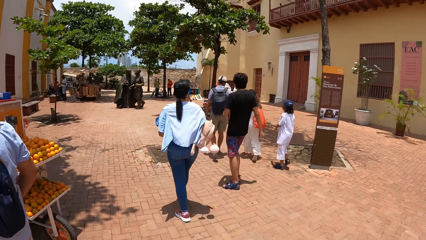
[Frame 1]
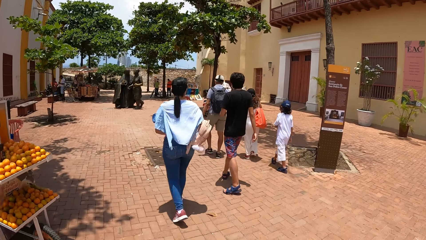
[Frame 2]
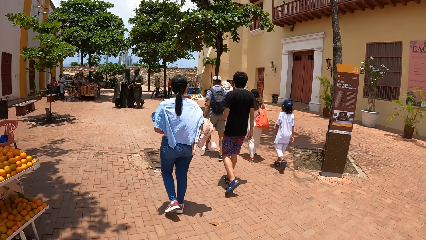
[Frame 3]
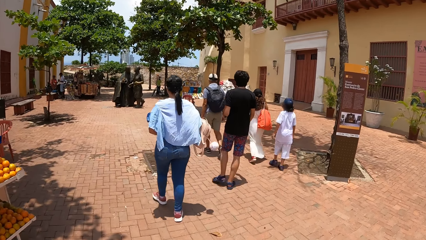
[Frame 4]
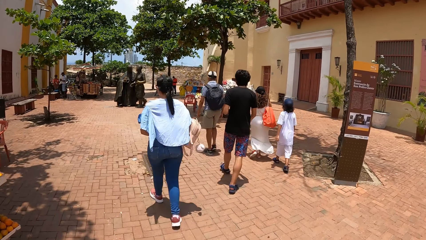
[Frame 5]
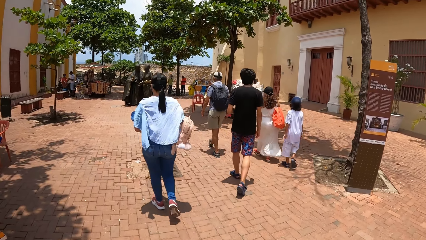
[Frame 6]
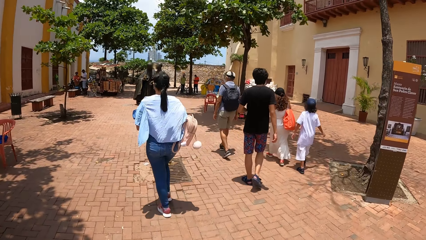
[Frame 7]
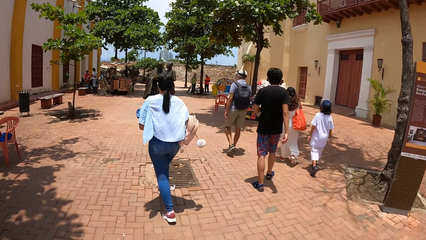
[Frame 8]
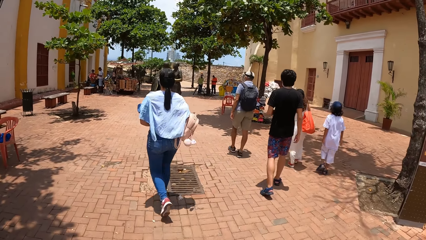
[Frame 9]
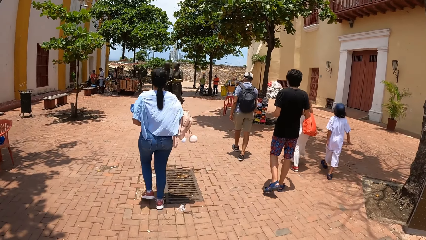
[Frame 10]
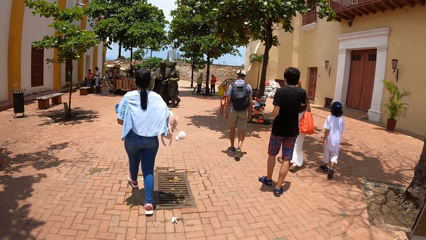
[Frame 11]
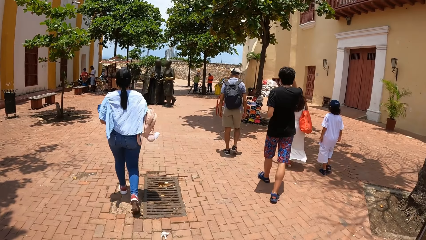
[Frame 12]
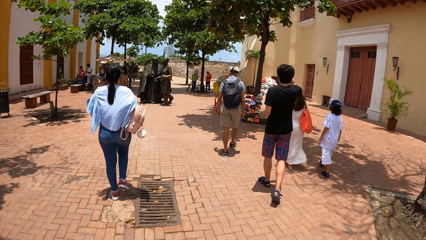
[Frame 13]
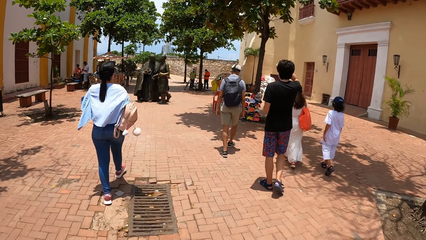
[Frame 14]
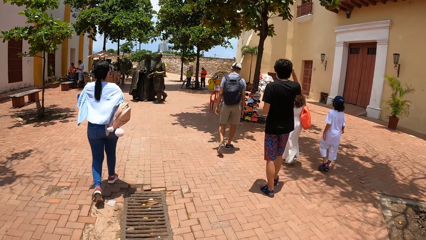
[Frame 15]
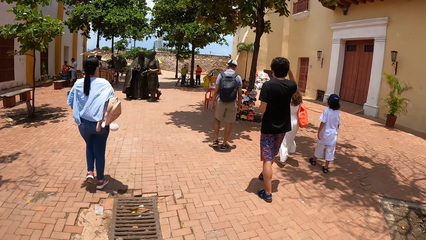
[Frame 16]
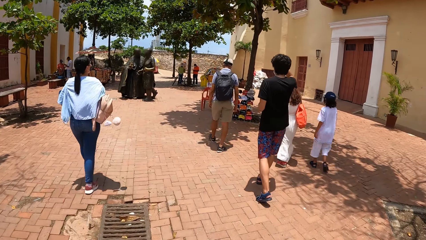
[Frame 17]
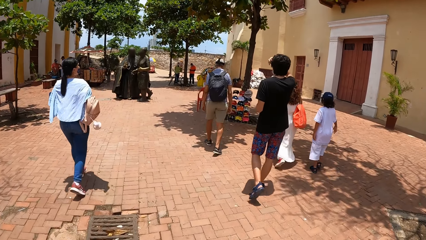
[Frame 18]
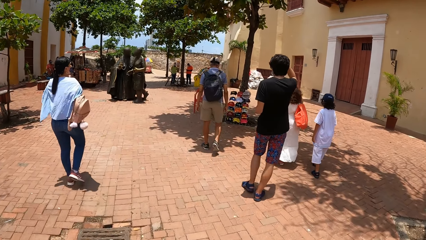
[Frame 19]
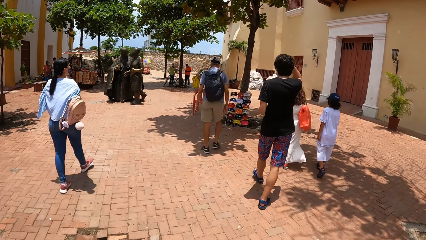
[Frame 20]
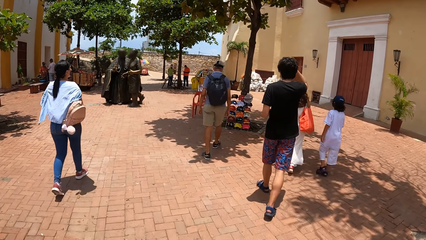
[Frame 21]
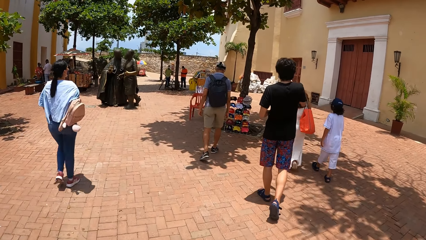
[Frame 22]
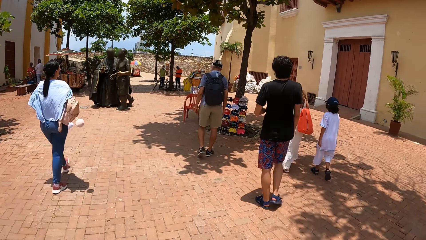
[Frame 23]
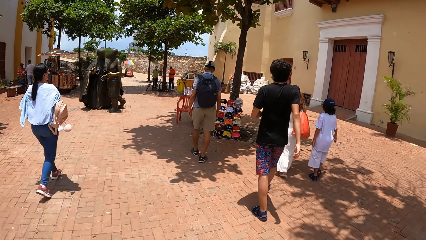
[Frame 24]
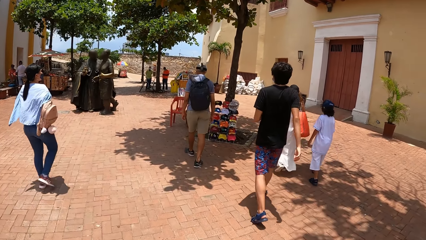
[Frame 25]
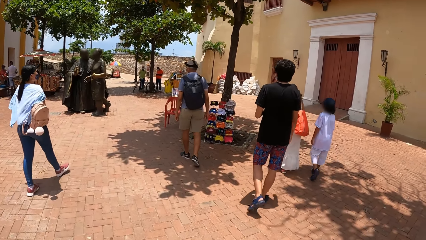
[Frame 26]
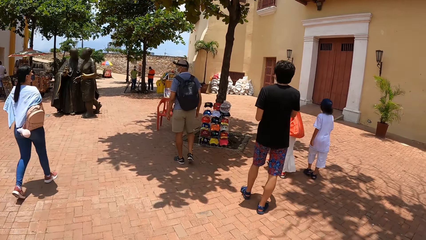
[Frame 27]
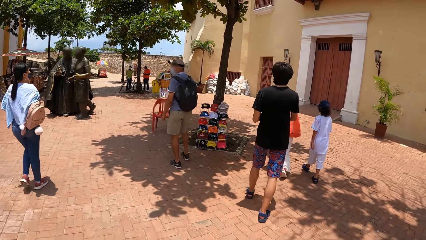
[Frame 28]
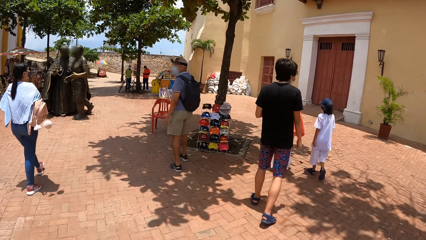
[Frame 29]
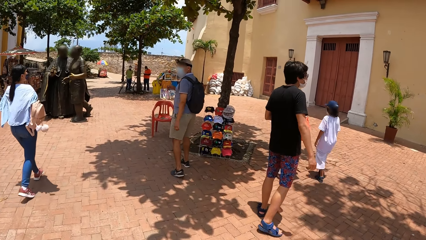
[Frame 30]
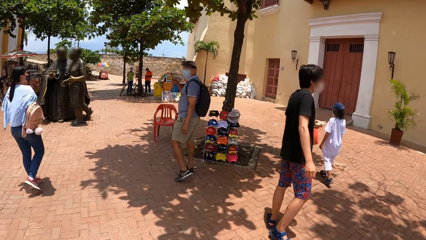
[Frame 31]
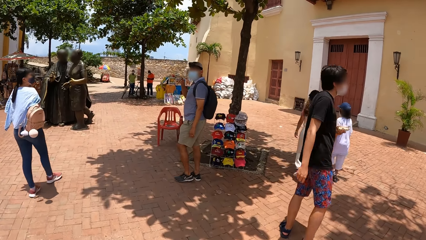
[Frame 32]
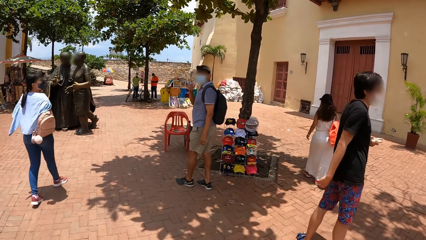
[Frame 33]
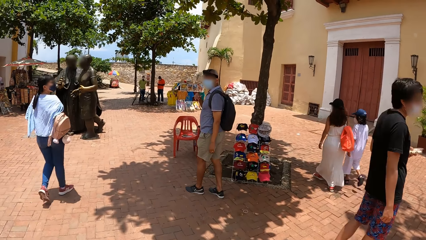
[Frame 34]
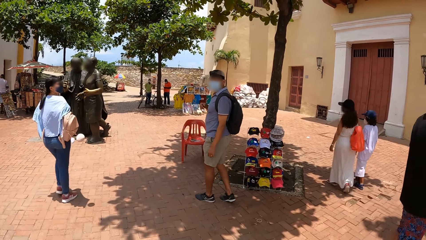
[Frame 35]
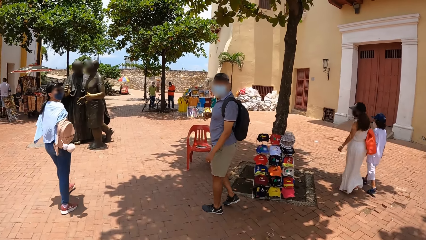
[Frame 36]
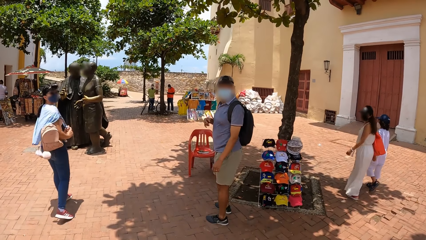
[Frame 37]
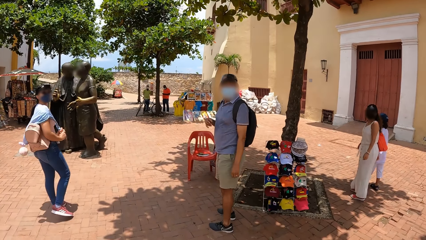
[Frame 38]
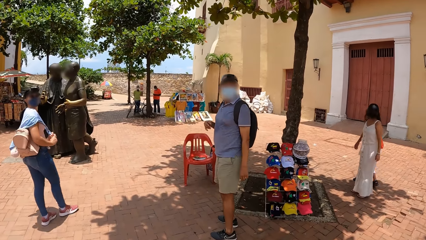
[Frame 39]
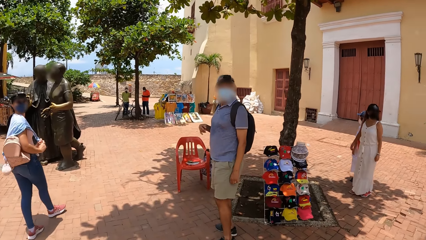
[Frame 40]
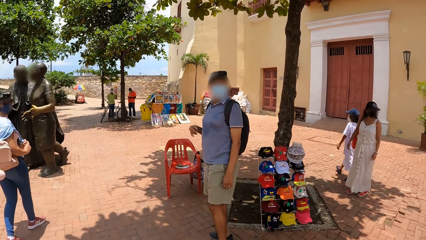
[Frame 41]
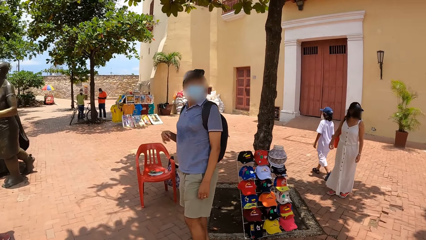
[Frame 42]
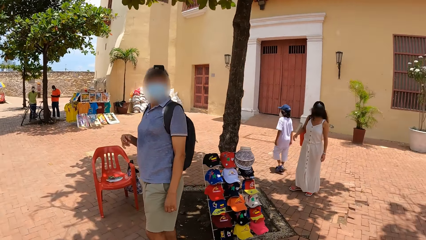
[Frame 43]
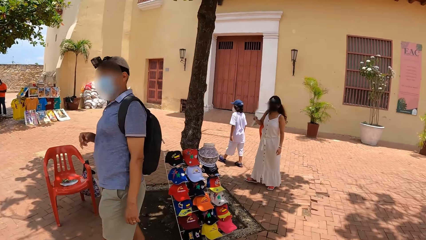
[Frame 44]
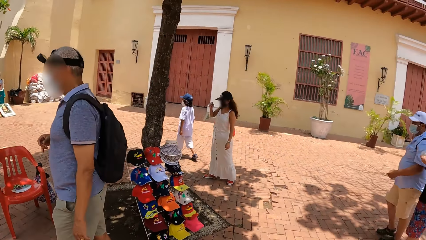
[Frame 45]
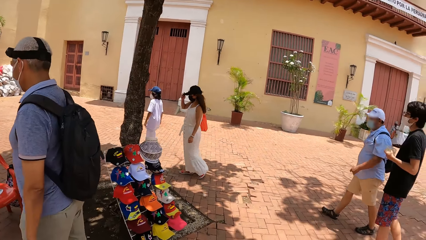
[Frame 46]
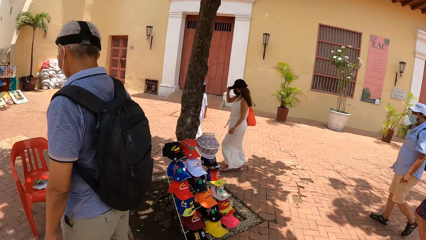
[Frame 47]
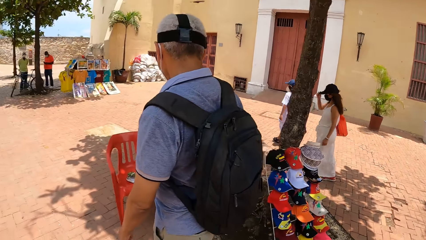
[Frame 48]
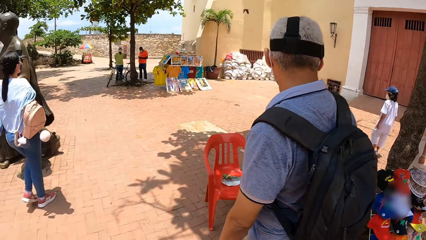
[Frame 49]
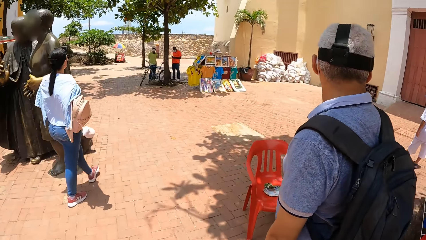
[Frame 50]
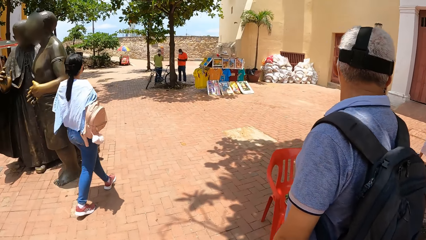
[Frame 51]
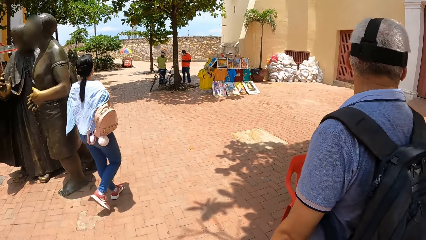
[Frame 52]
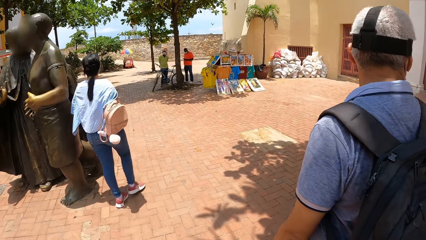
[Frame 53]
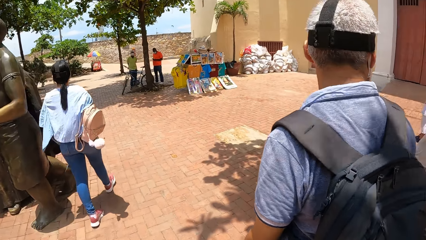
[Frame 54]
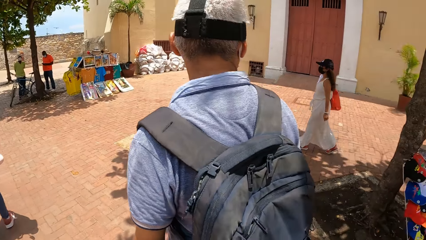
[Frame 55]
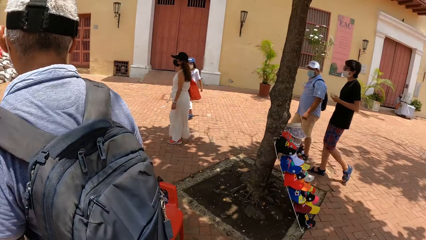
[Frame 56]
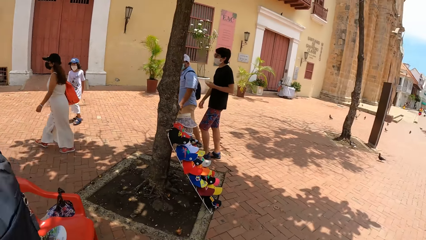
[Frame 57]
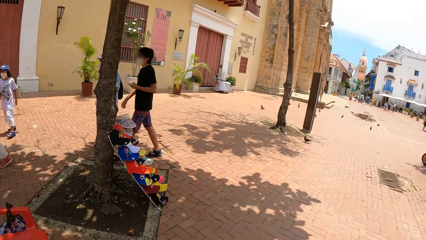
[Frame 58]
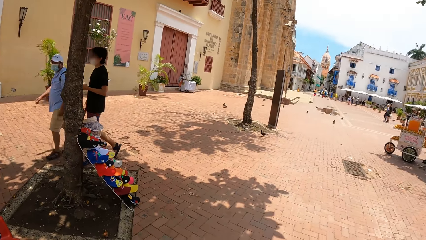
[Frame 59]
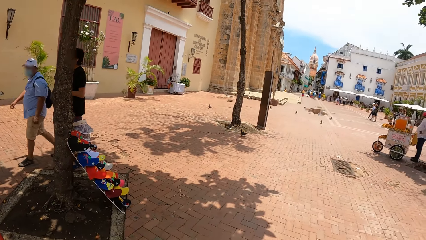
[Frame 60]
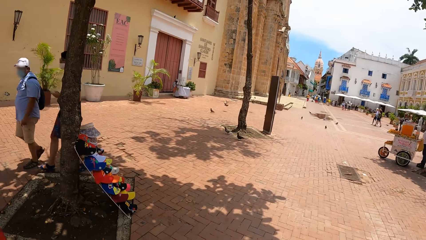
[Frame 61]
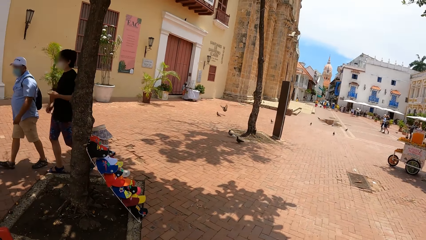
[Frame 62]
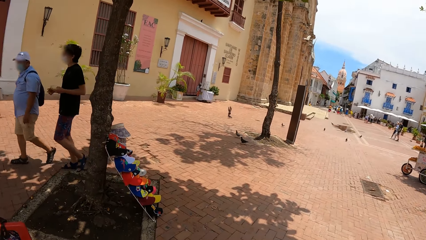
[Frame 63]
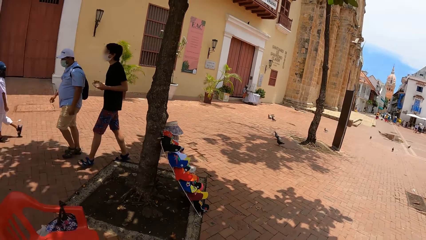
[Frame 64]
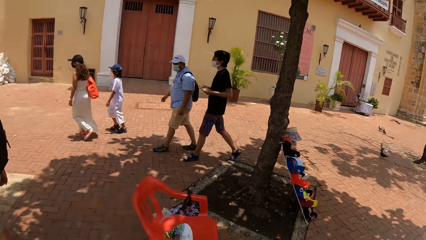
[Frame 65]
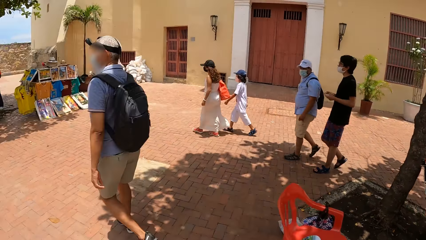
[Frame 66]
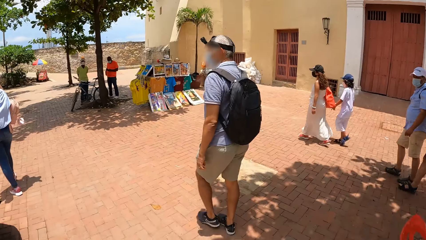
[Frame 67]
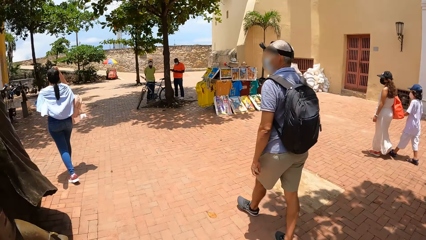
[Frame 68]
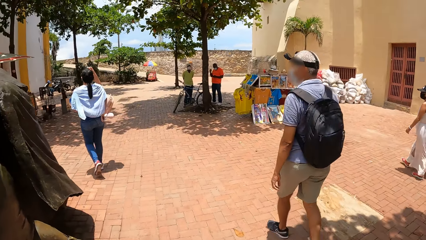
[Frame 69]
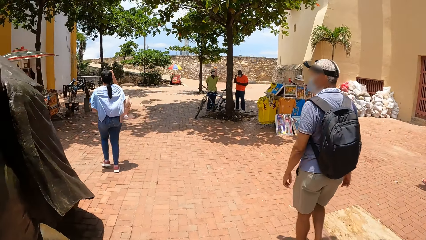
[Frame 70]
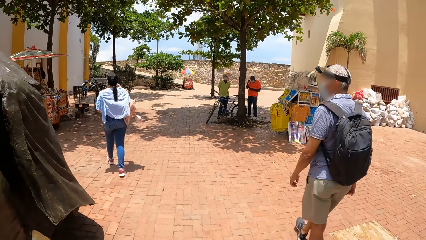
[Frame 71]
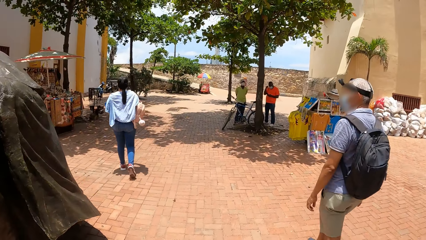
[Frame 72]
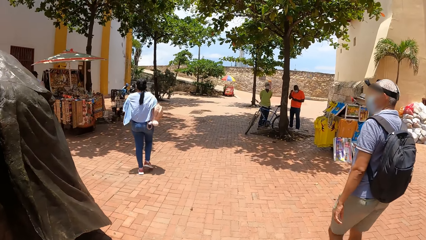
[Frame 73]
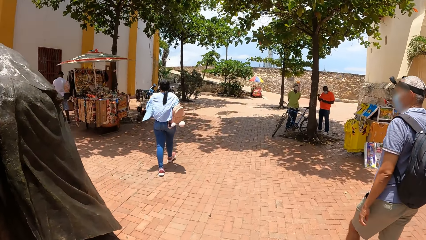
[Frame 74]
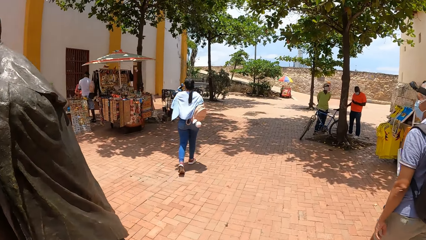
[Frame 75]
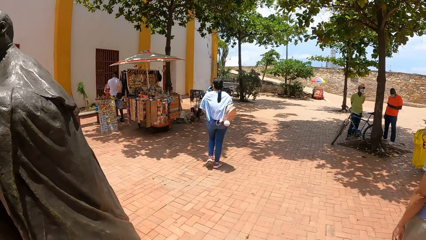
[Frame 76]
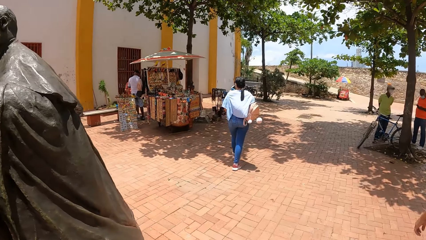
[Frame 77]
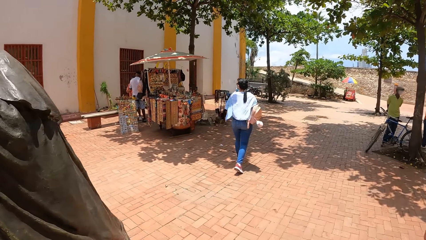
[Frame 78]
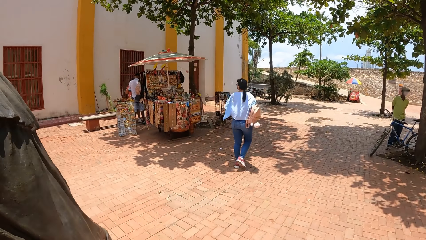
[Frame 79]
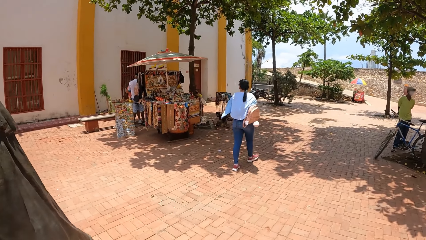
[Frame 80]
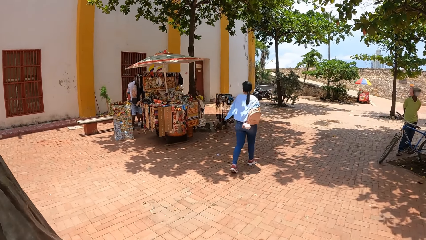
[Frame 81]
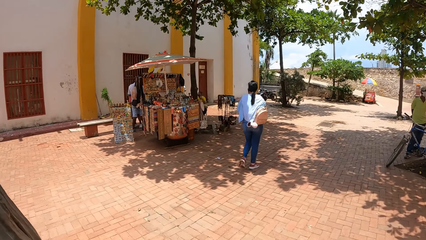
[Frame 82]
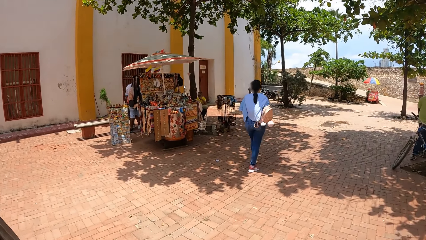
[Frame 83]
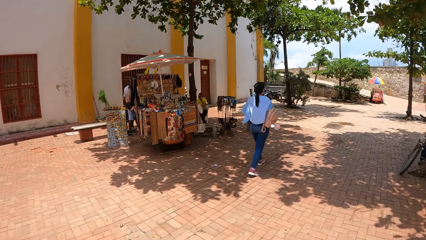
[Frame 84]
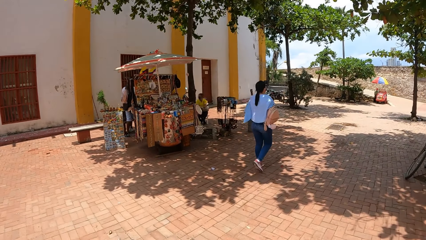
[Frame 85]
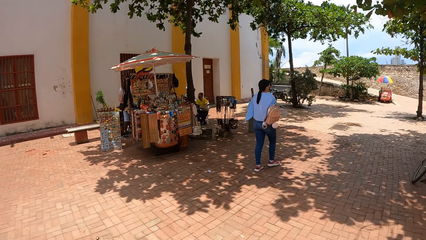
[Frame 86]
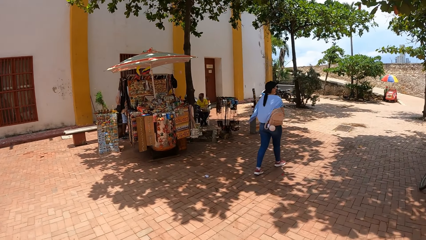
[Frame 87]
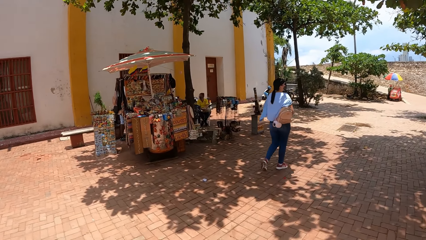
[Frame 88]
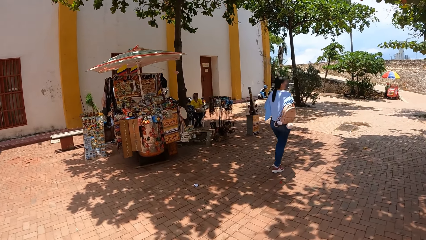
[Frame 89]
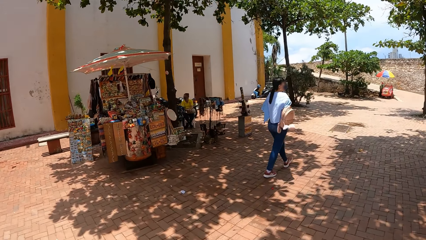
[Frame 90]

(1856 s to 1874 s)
The camera wearer looks right. They look forward. They turn back. They look forward. They turn back. They look forward. They look left.
